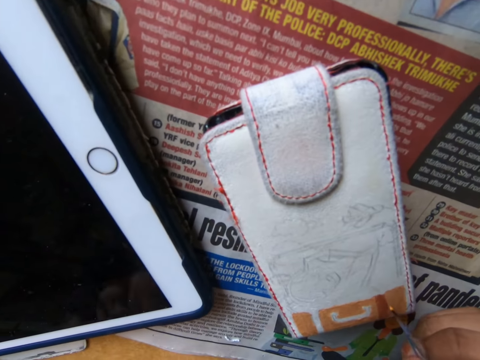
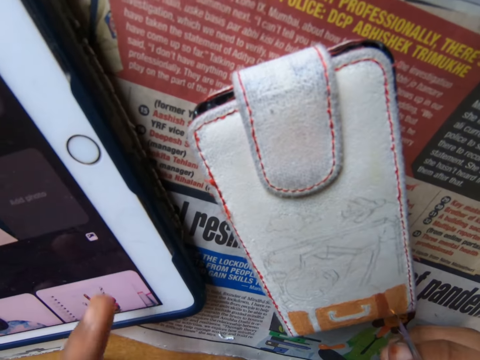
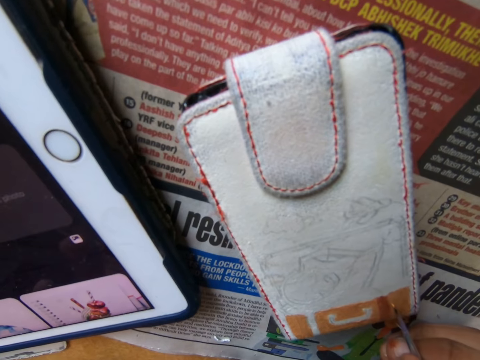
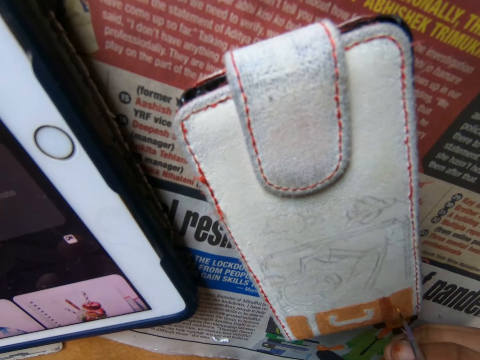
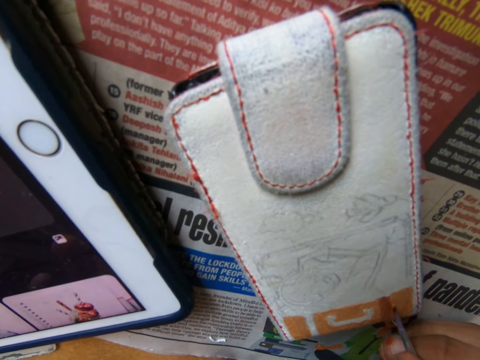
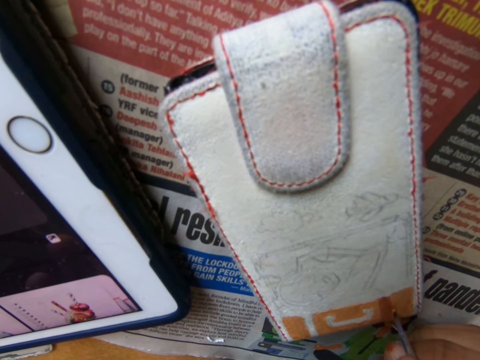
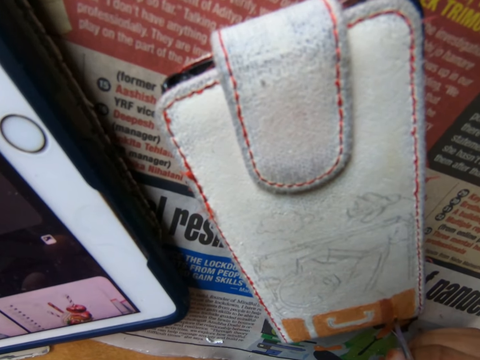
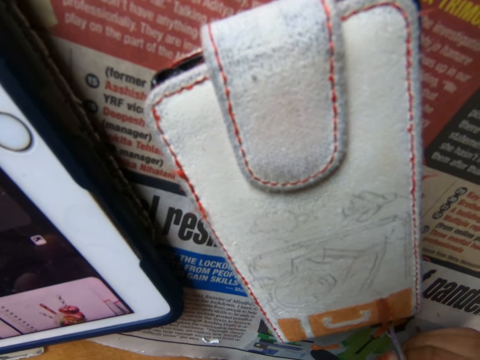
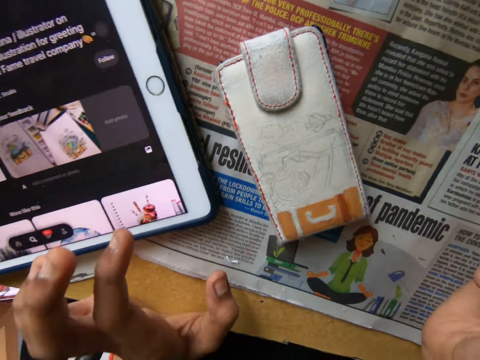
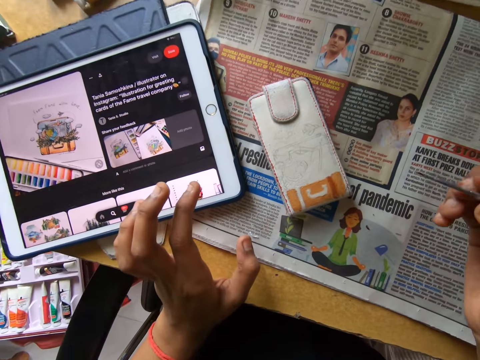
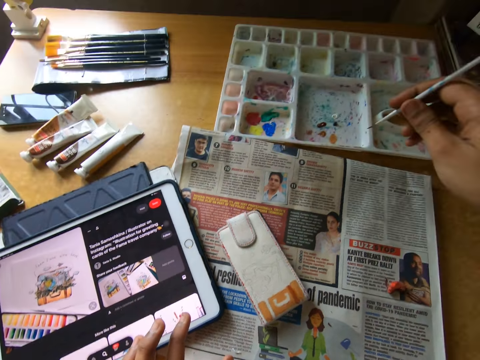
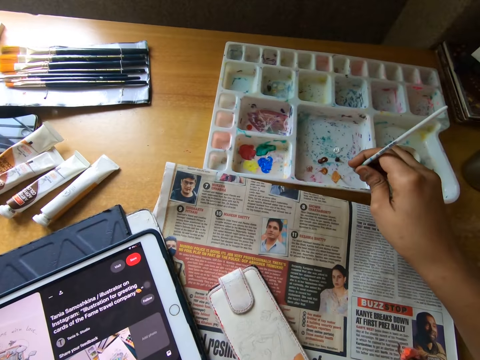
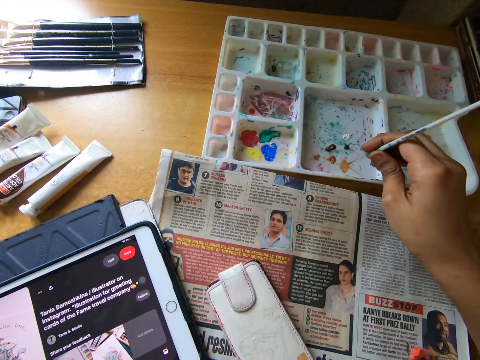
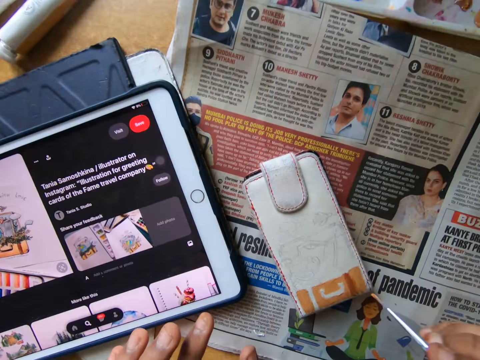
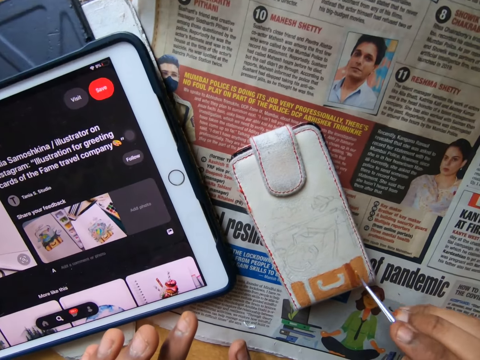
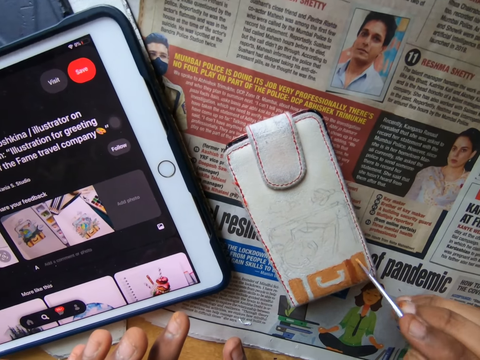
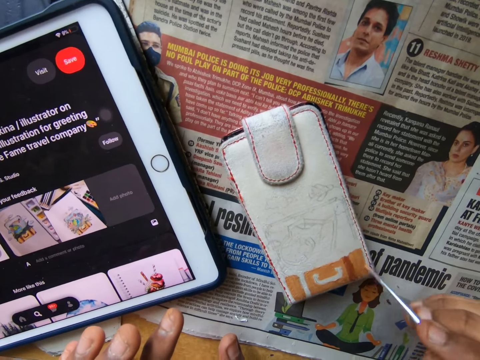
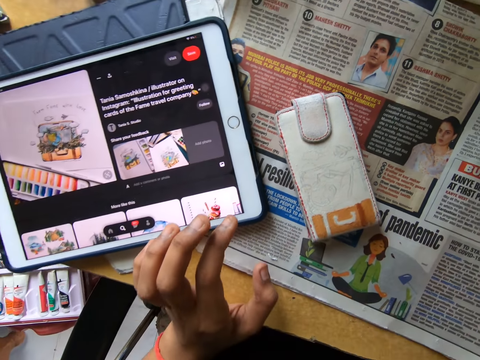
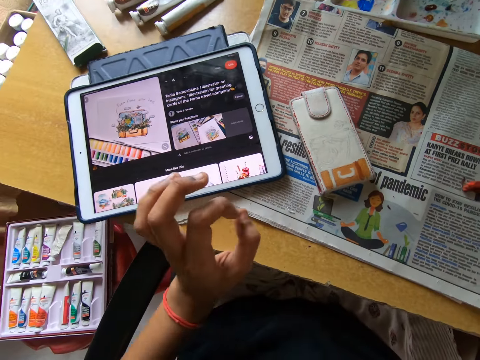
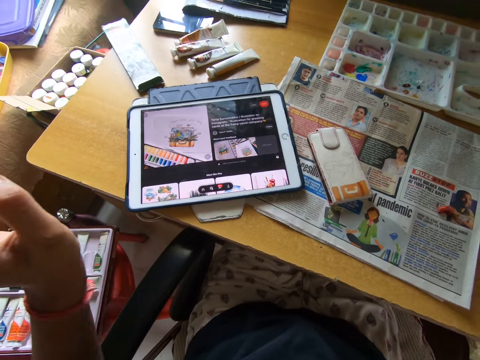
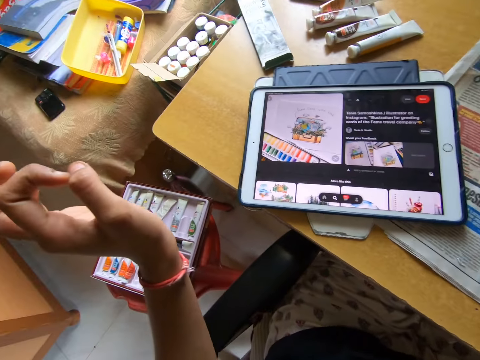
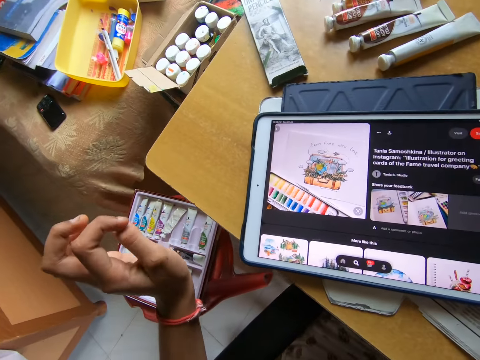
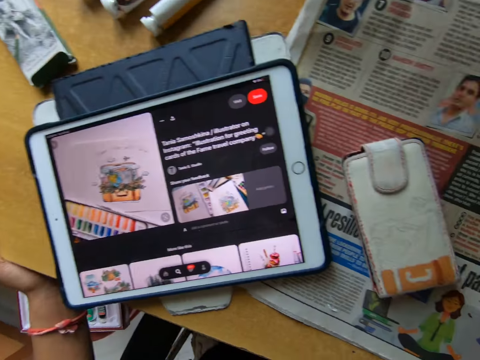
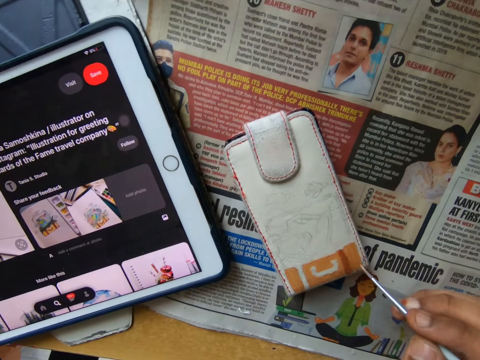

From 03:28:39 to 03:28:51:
The camera wearer paints the phone pouch or wallet on the table using the paintbrush in his right hand. He touches the screen of a tablet on the table with his left hand. He paints the wallet with a brush. He pulls the brush off the wallet. He scoops a paint from the palette on the table with the paintbrush in his right hand. He paints the phone pouch on the table using the paintbrush in his right hand. He pulls the brush off the wallet.

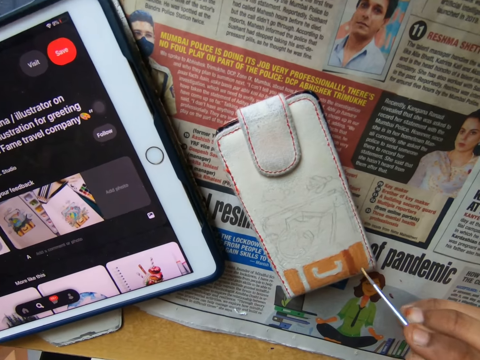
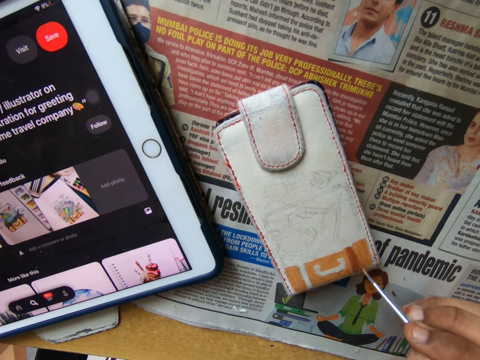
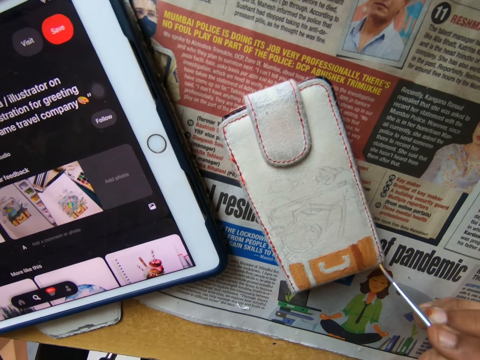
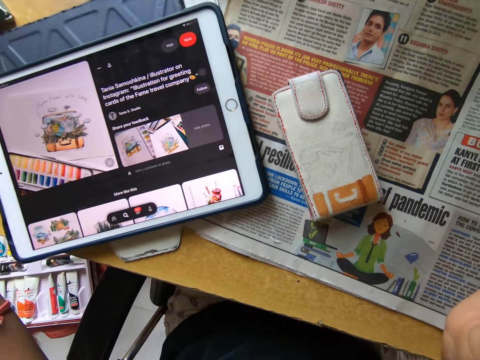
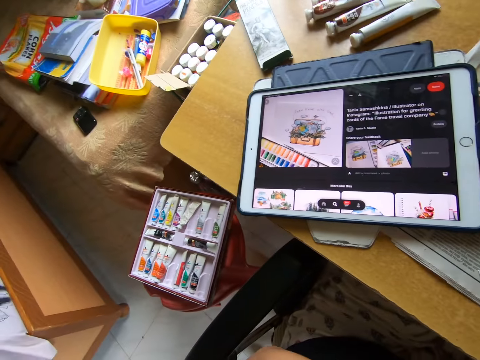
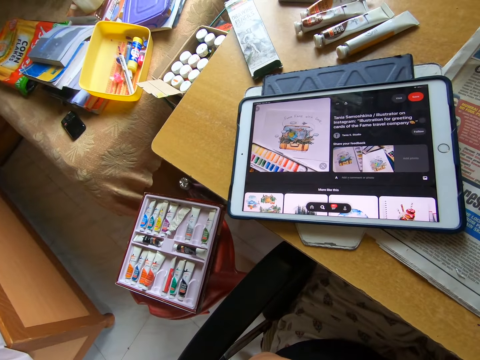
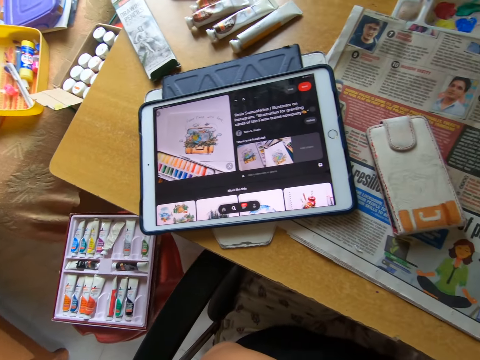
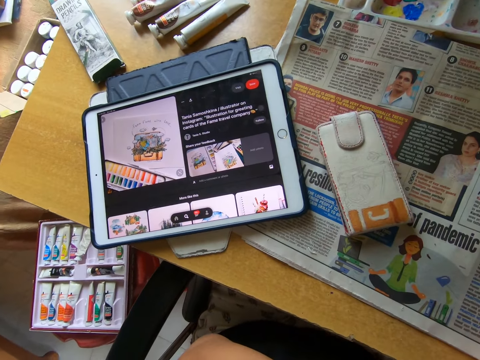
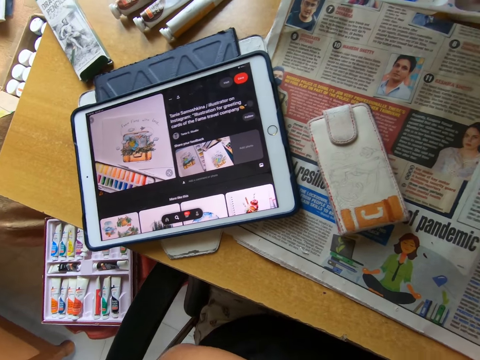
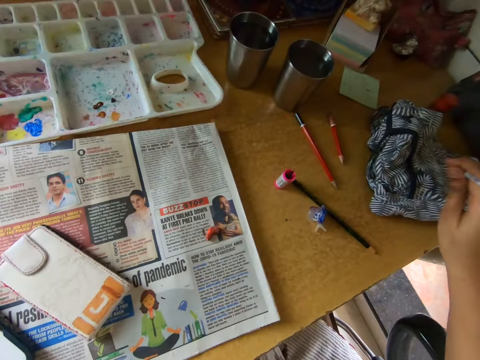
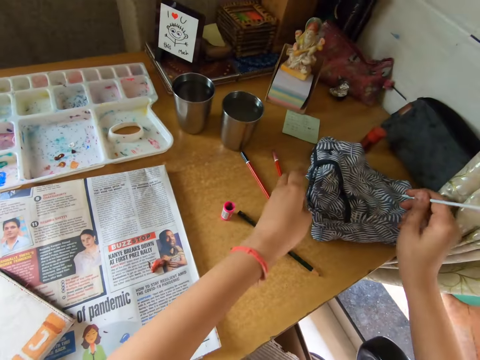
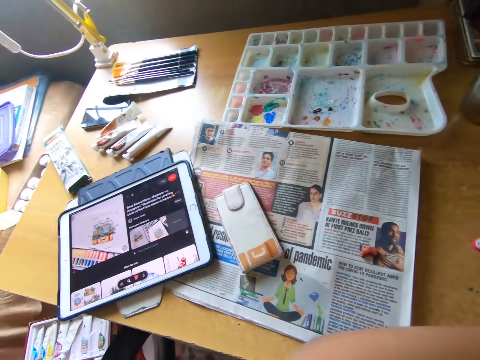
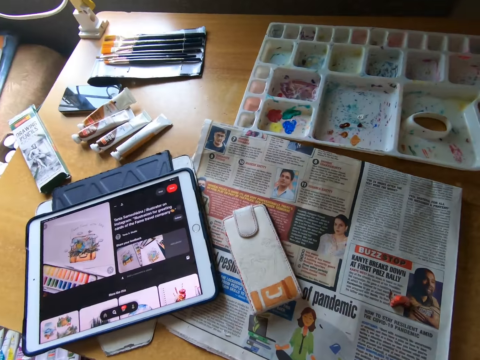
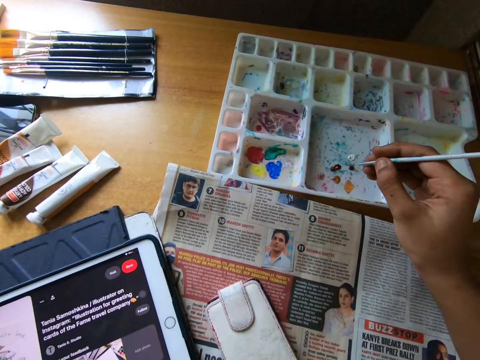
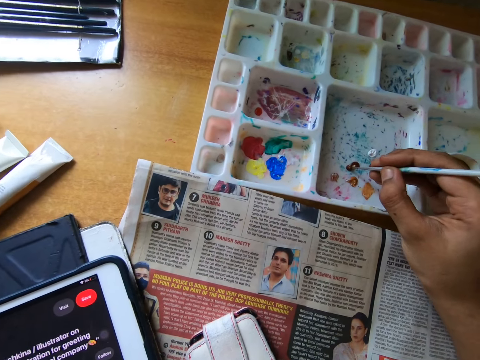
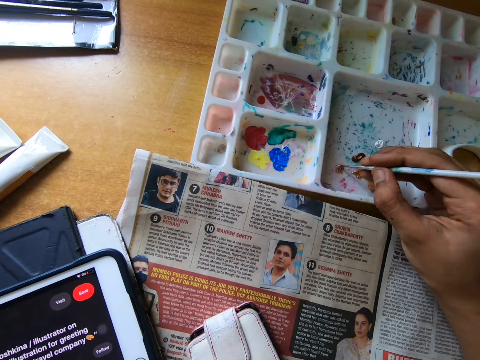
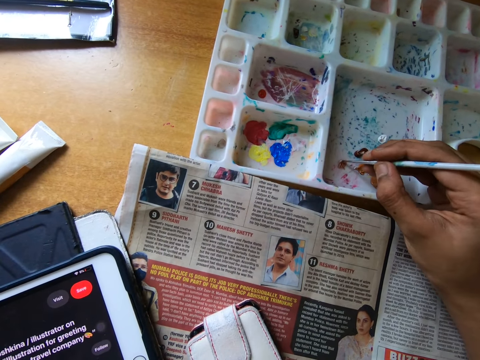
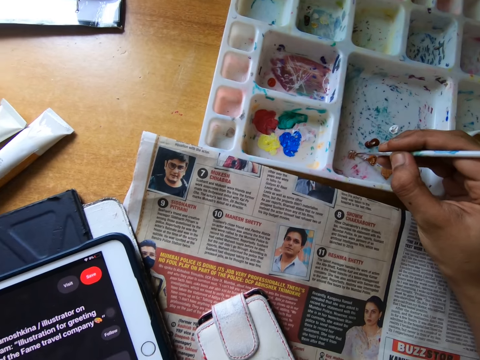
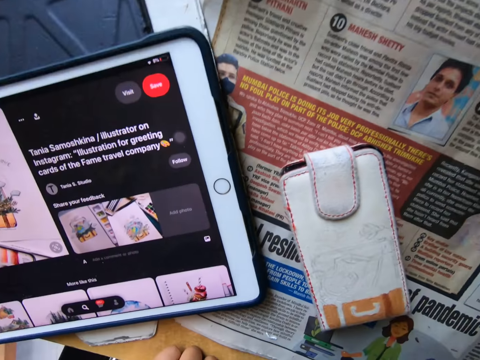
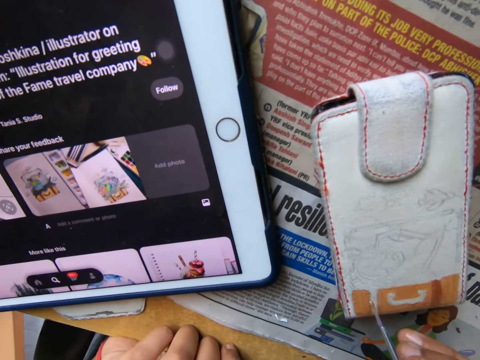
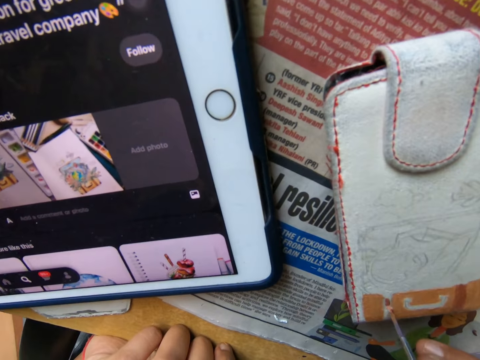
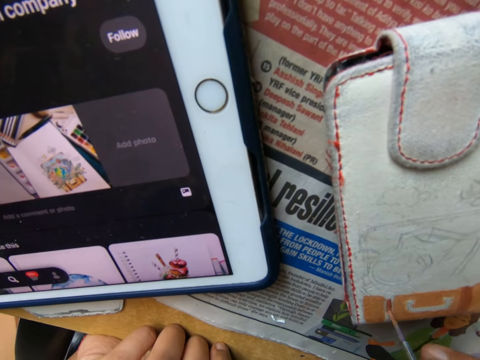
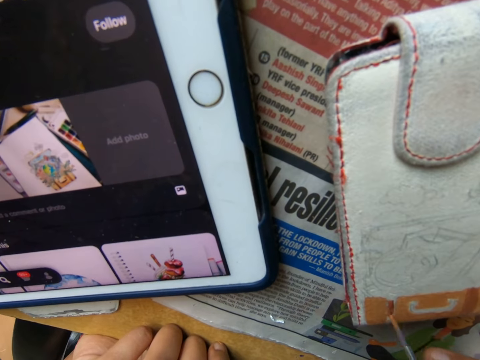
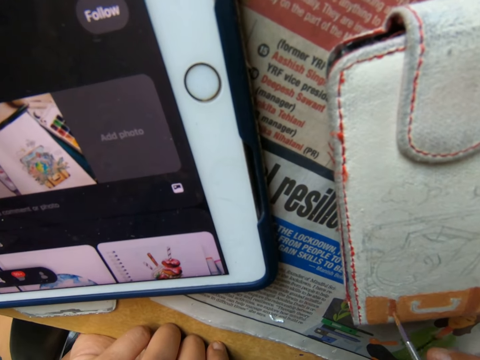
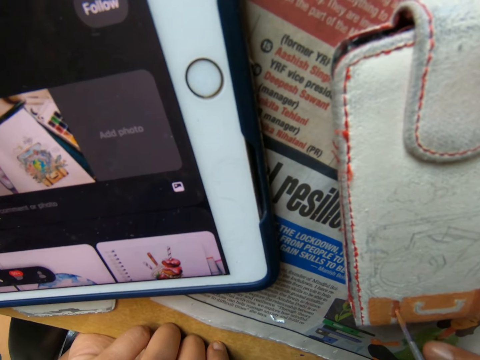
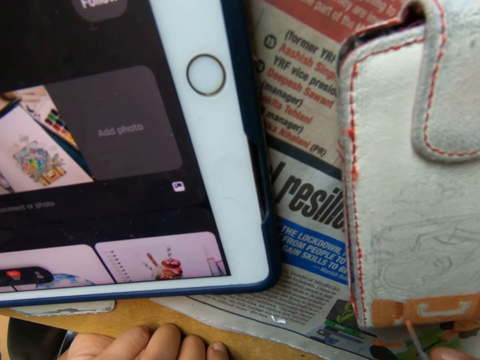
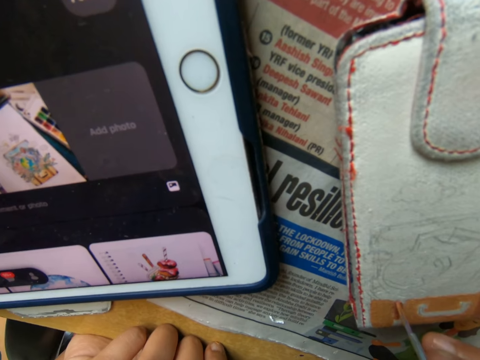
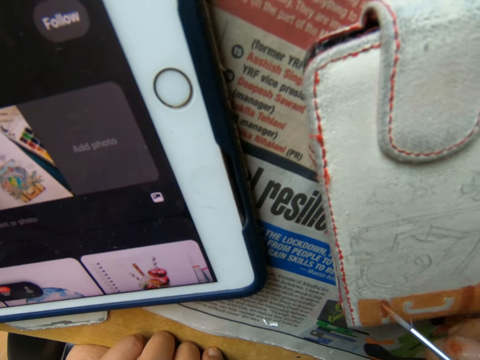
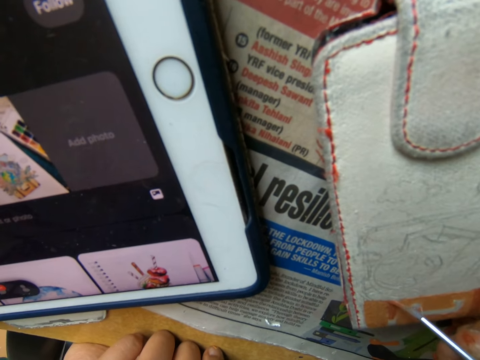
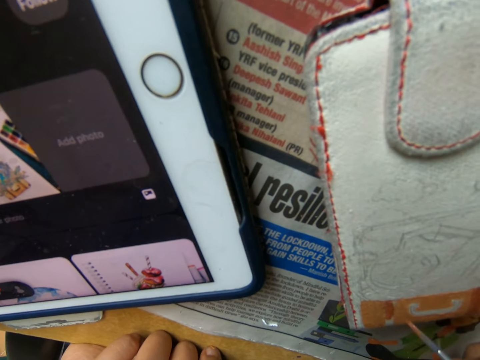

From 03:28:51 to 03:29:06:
The camera wearer paints the wallet or phone pouch with a brush. He pulls the brush off the wallet. He looks at the tablet. He cleans the paintbrush in his right hand on a piece of clothing on the table. He dries the brush on a piece of cloth. He cleans the paintbrush in his right hand on the piece of clothing on the table with his left hand. He scoops the paint from the palette on the table with the paintbrush in his right hand. He scoops the paint again. He paints the phone pouch on the table using the paintbrush in his right hand.
